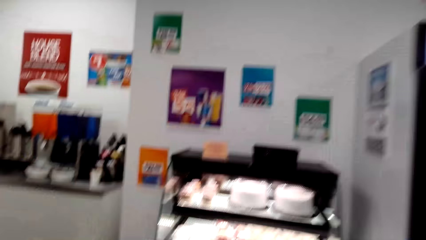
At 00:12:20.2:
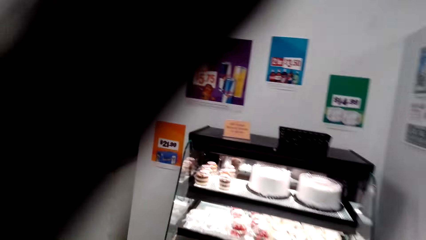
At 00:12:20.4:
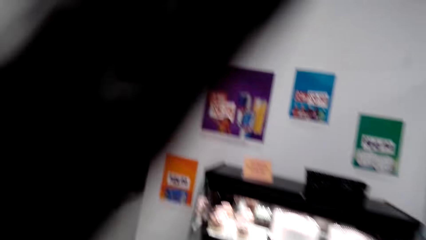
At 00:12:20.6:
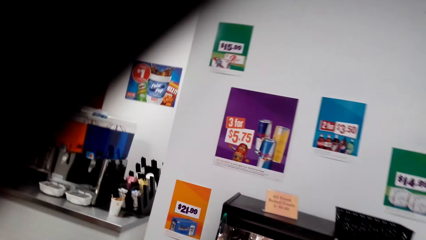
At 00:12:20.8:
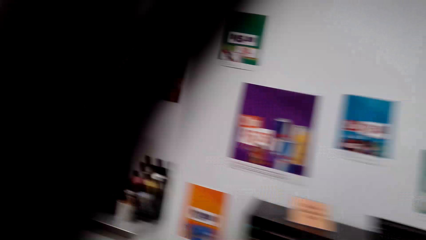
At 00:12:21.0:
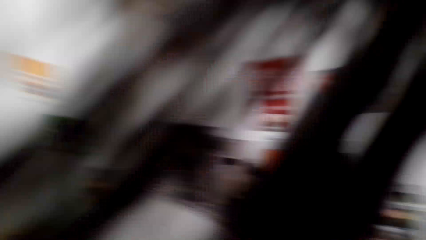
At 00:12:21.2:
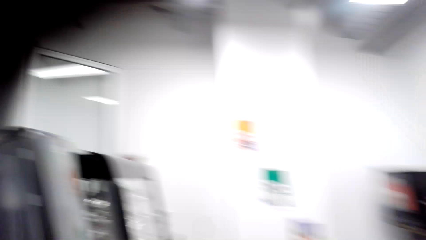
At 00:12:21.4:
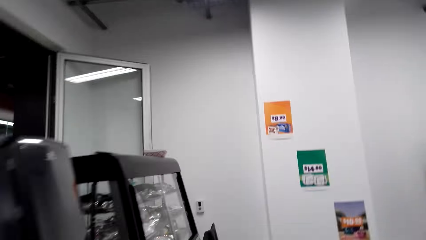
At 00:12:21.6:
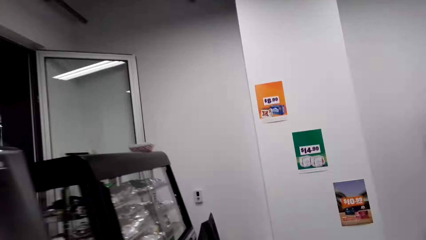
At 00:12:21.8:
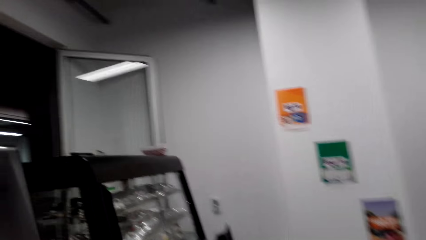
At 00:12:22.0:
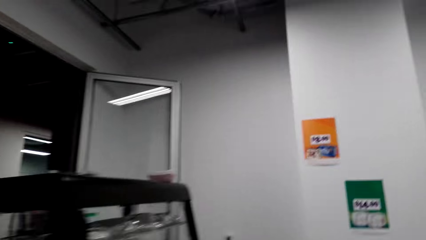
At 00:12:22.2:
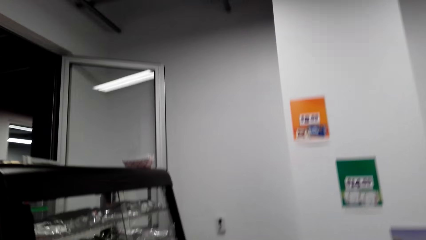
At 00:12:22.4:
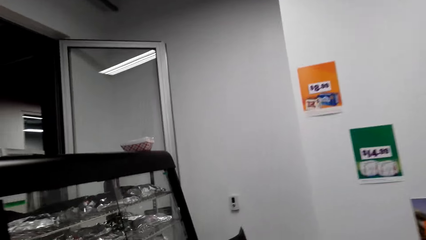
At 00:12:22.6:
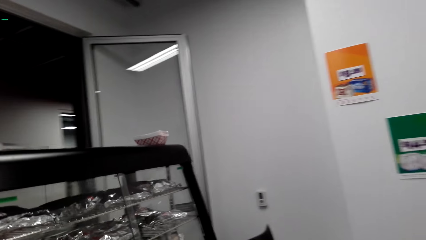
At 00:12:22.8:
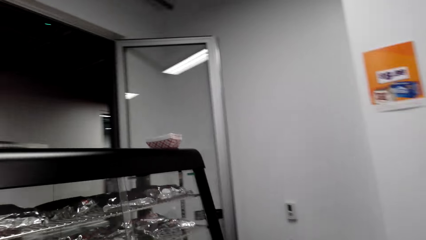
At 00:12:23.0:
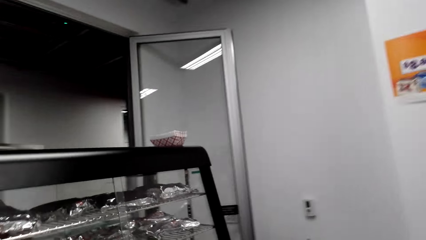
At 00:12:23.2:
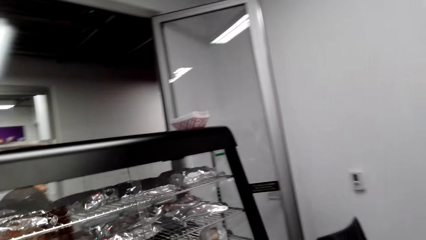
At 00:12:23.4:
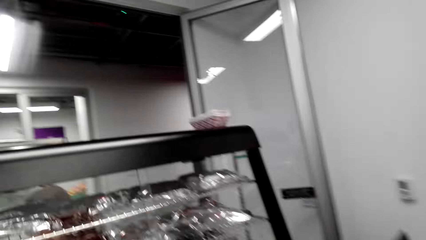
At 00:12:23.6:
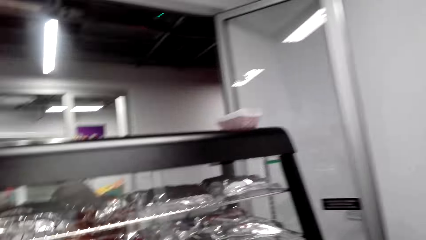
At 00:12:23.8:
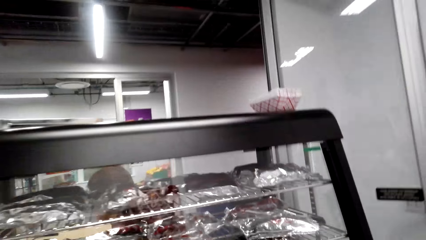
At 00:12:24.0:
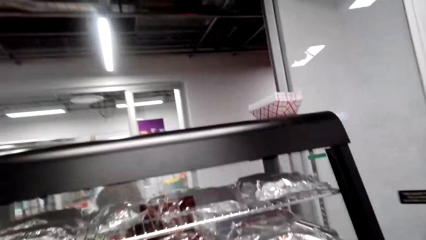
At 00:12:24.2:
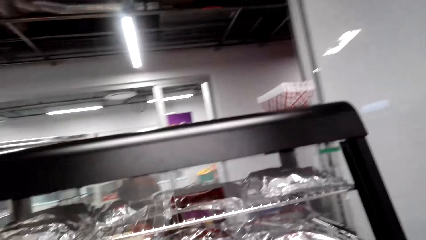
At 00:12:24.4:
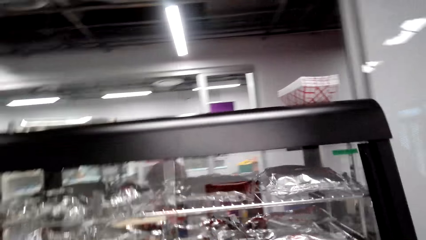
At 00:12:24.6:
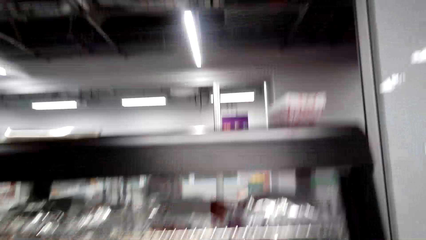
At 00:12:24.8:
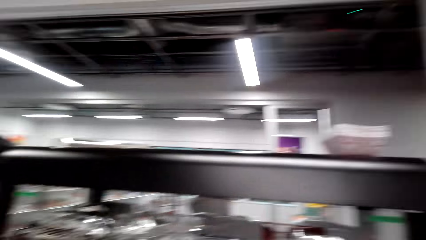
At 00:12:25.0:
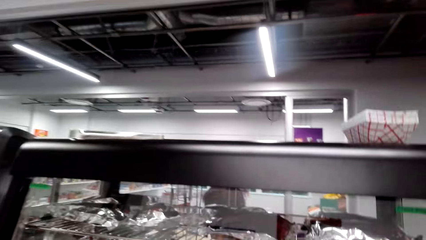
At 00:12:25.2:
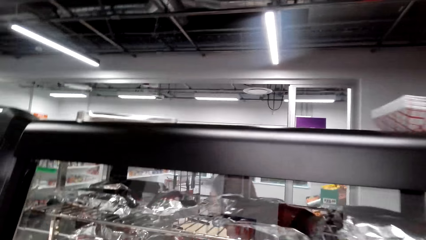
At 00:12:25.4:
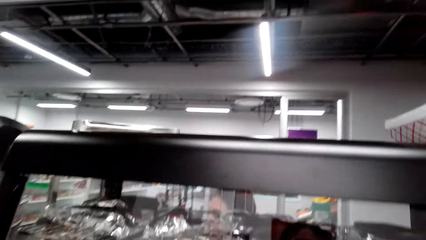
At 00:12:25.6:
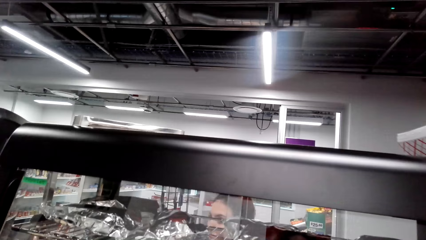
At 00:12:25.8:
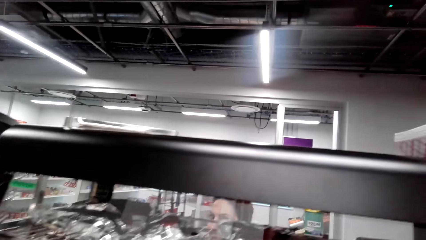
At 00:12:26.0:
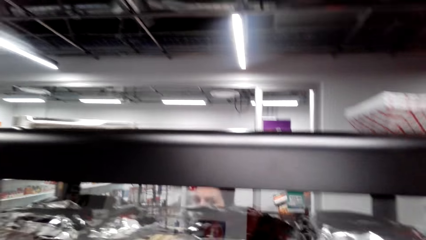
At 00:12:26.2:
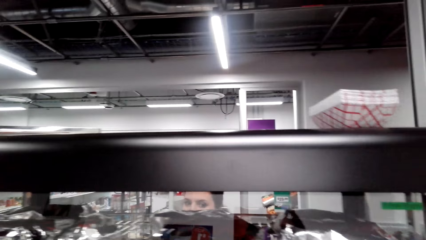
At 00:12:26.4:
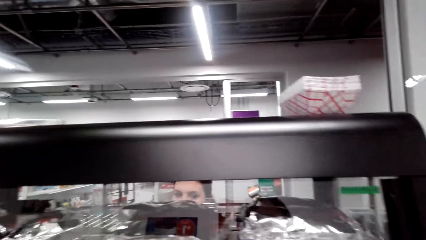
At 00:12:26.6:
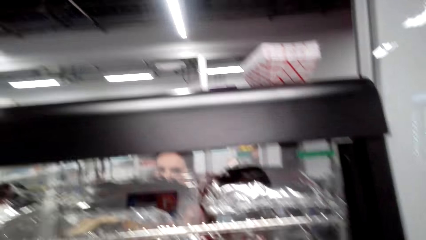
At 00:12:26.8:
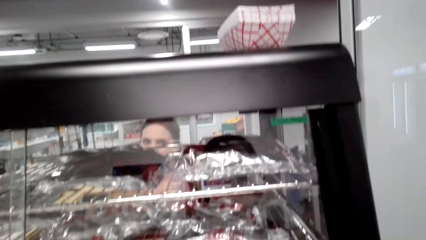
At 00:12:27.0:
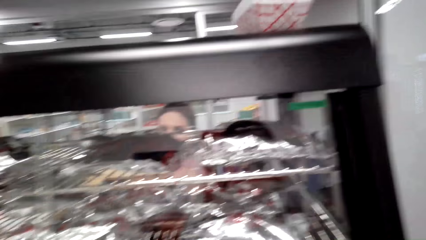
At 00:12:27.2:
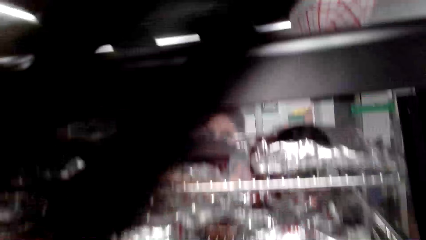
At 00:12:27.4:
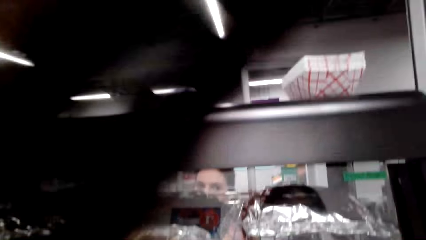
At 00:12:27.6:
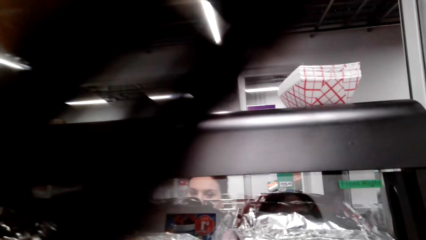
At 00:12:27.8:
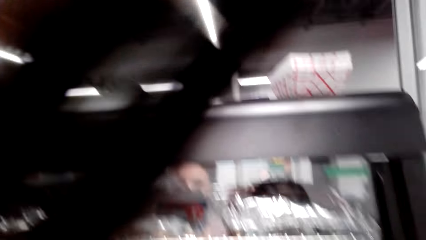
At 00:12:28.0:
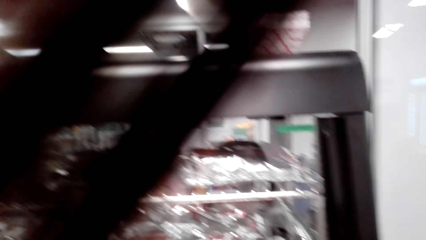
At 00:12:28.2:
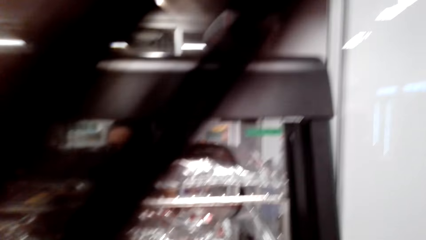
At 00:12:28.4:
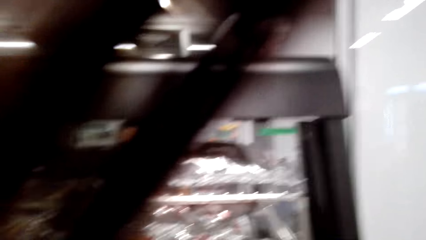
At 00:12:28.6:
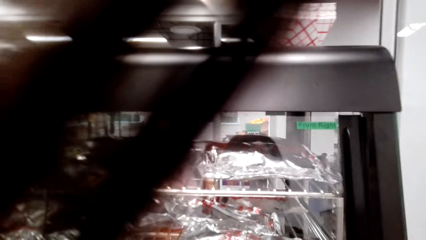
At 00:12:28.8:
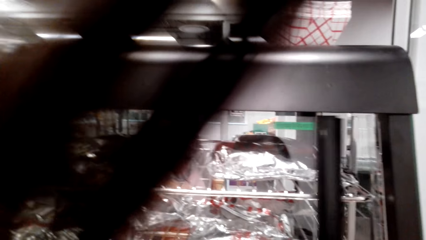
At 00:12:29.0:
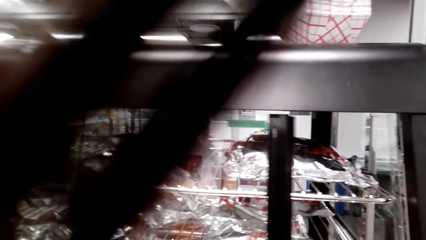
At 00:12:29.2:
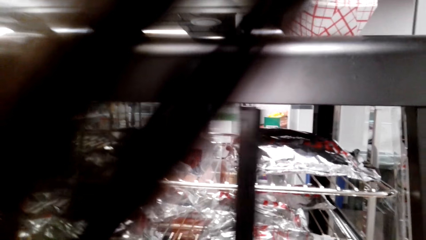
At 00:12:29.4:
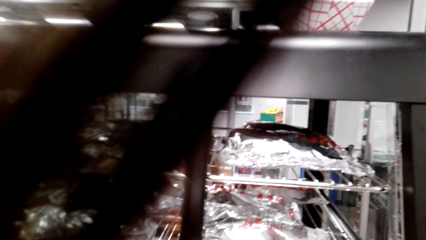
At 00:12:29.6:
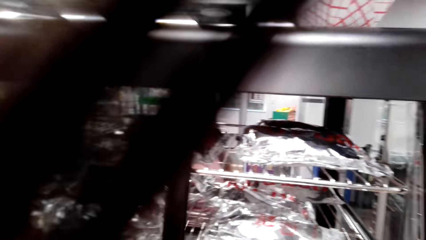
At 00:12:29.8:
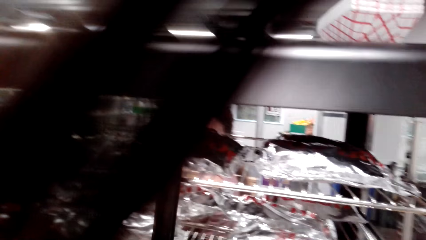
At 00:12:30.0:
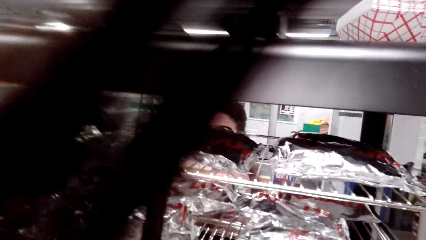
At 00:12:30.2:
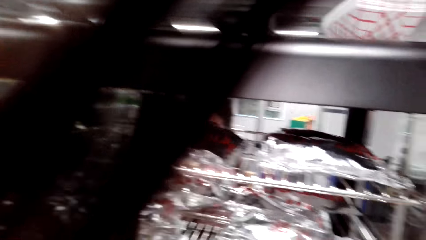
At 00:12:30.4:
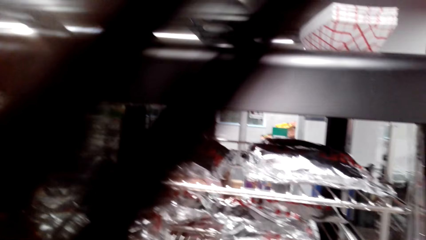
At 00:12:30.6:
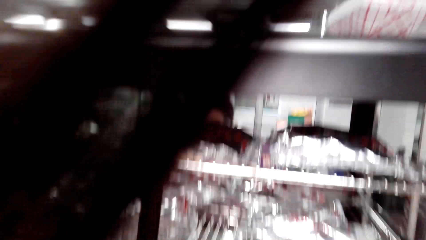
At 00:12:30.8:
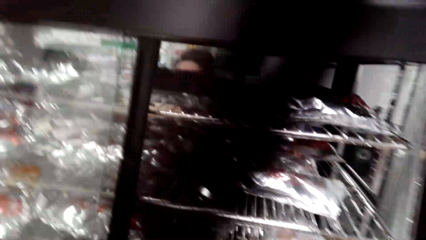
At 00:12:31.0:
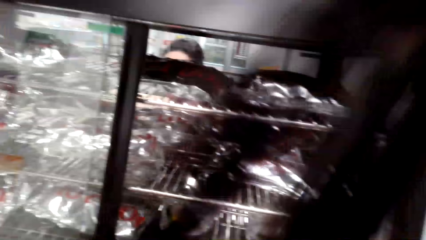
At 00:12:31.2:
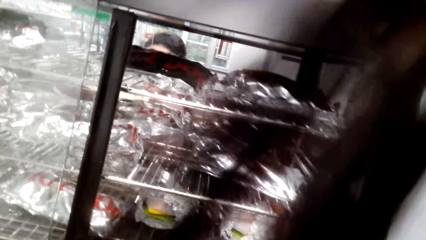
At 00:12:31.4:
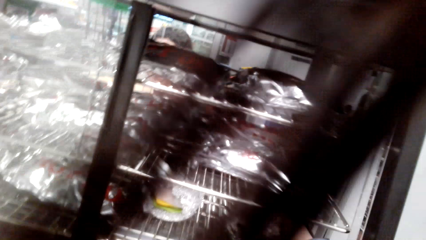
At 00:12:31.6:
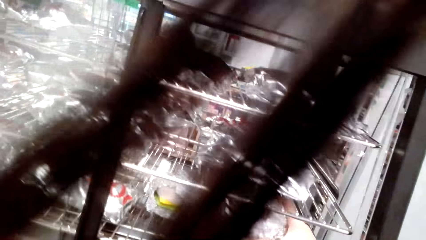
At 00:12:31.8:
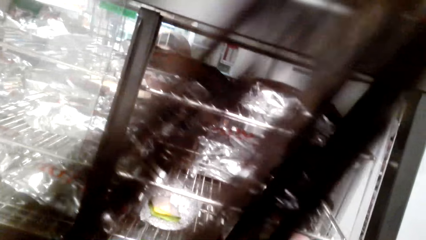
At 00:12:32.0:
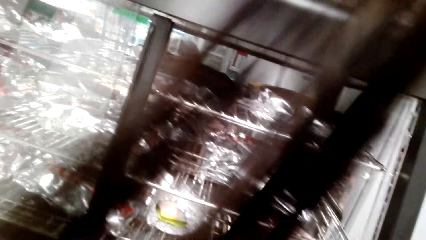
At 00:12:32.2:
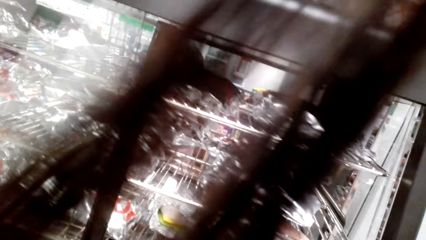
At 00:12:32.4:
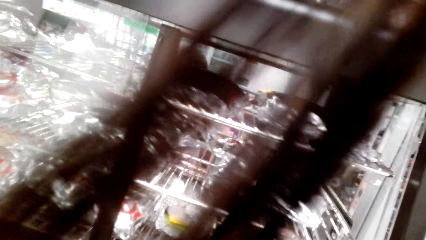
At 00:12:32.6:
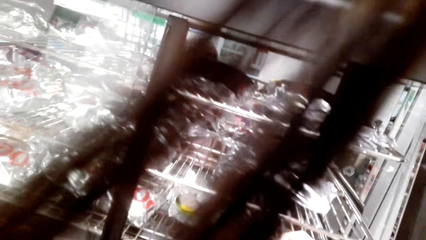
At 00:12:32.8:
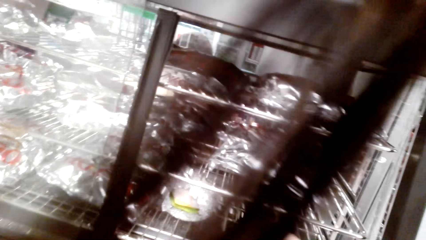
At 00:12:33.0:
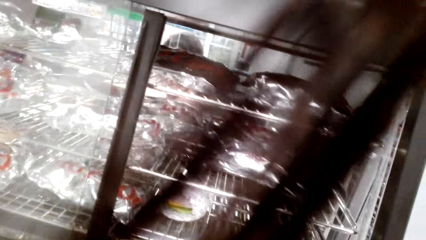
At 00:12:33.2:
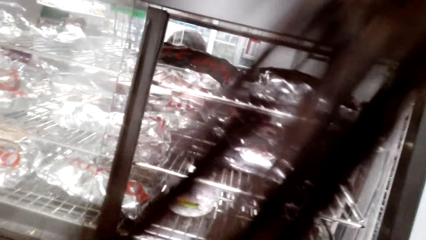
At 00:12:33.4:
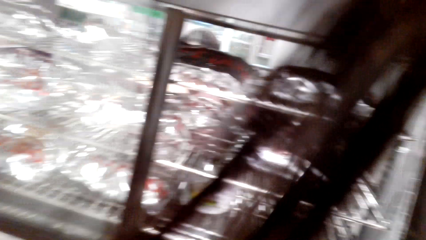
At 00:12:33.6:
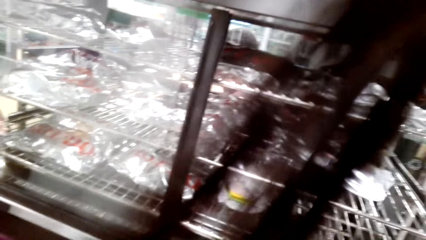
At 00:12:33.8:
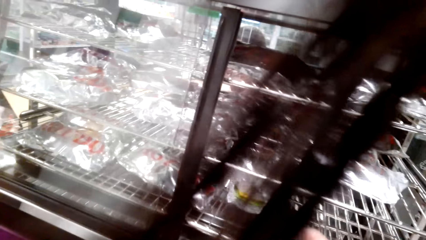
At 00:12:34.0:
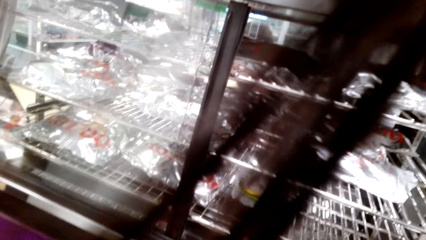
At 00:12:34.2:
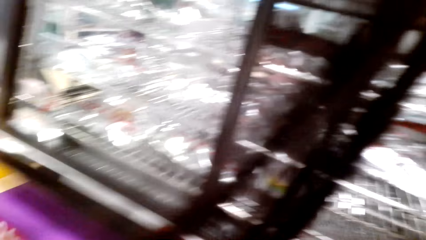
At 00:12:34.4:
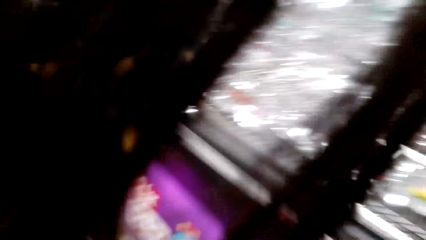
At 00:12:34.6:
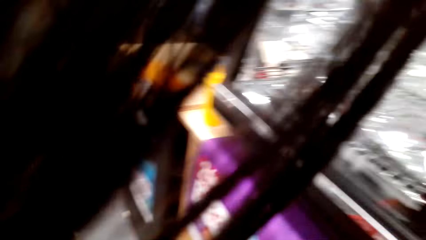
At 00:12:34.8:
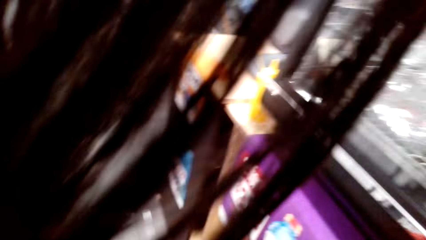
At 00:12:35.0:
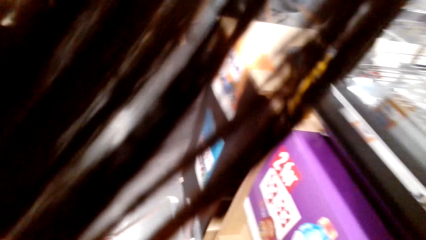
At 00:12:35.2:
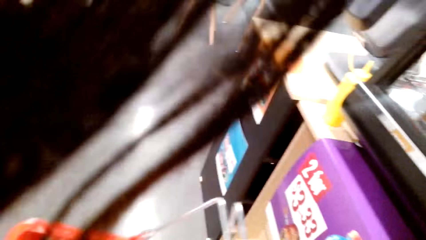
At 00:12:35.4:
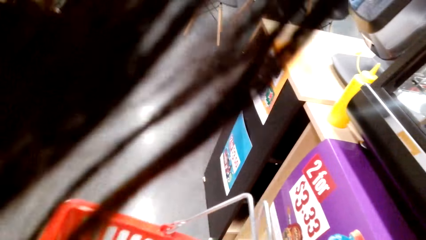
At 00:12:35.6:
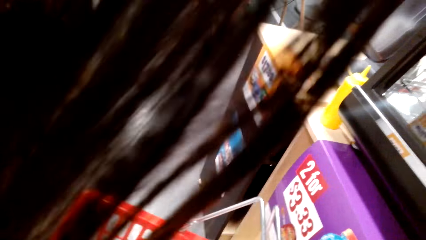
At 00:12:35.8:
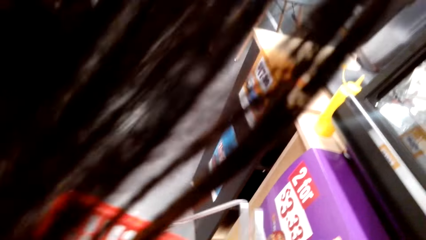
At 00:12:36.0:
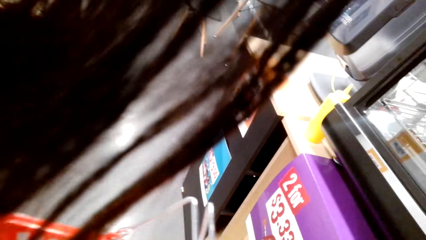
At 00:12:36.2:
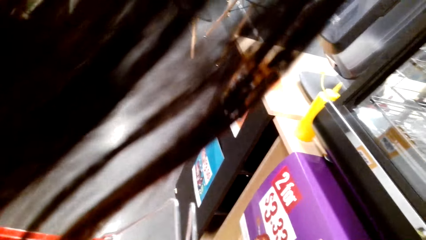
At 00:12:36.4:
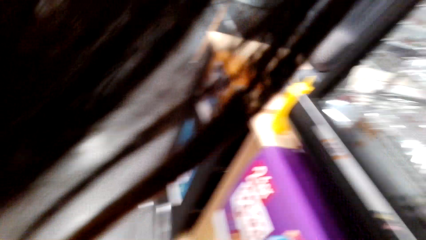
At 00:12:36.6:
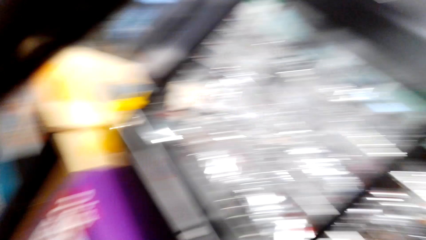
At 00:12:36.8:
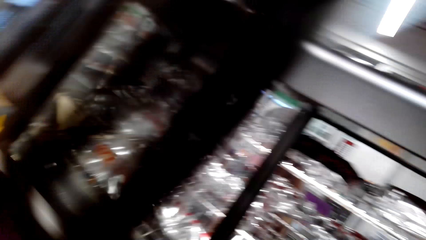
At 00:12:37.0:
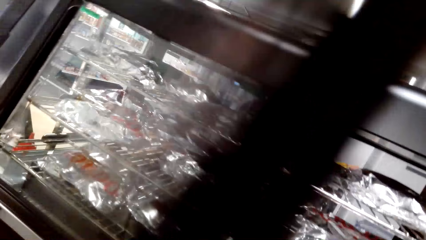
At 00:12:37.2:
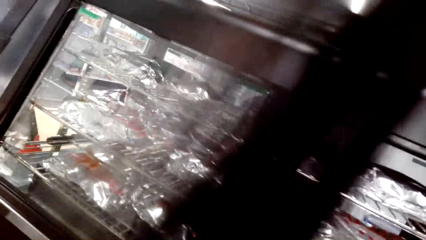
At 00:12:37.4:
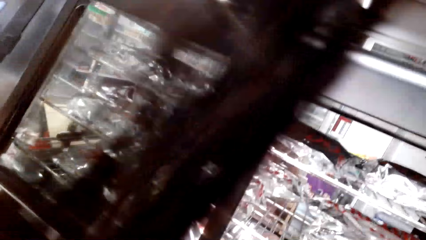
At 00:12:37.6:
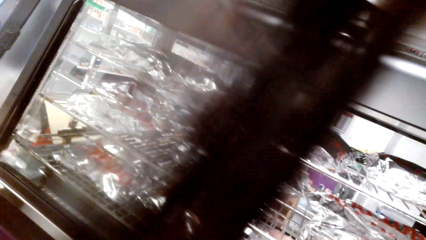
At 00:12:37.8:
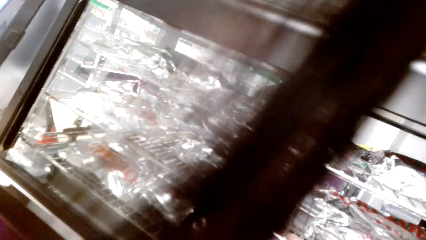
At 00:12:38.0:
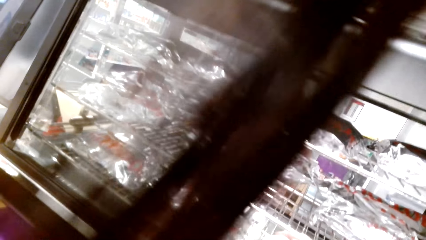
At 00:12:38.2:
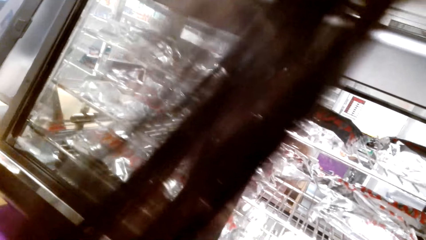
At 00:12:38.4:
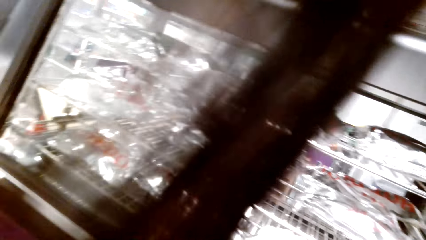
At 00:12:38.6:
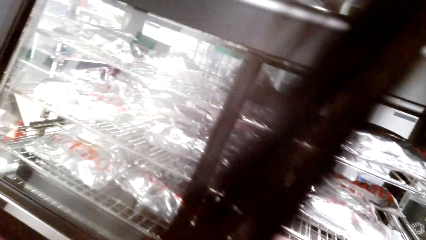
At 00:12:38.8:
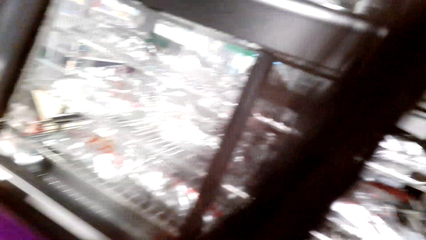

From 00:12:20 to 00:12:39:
The camera wearer opens the display.
